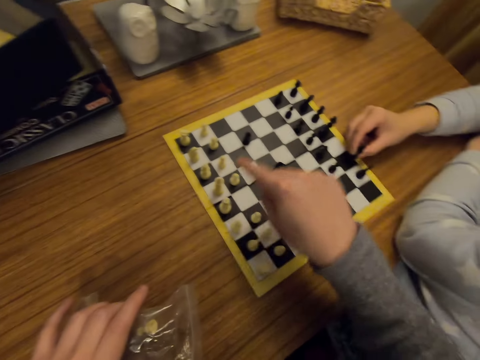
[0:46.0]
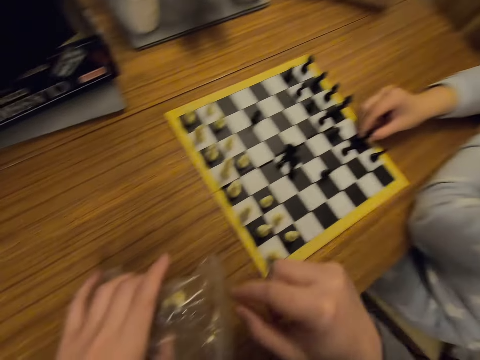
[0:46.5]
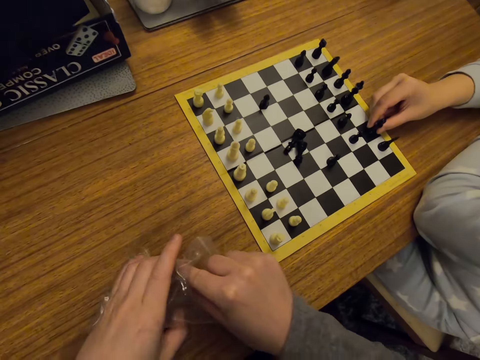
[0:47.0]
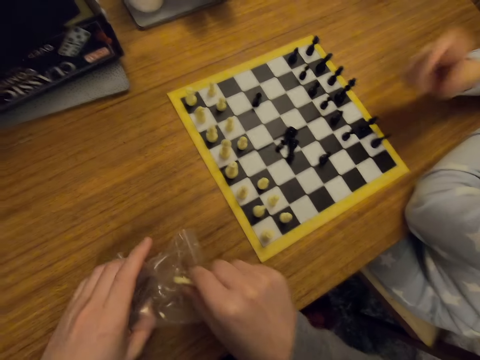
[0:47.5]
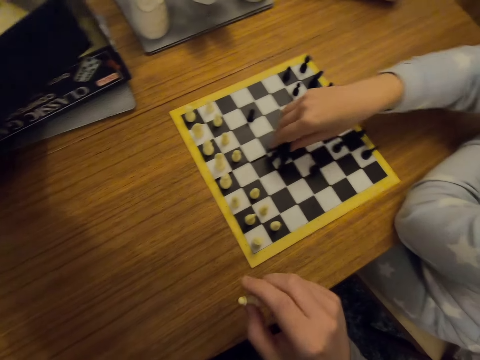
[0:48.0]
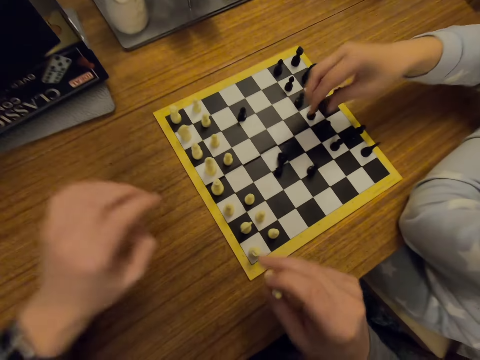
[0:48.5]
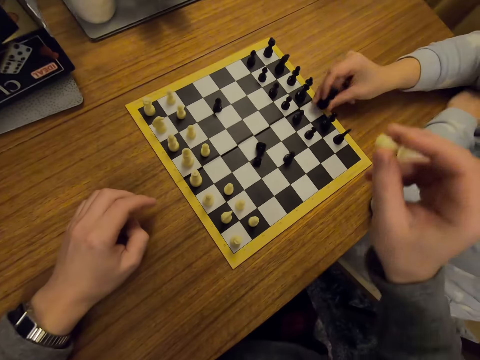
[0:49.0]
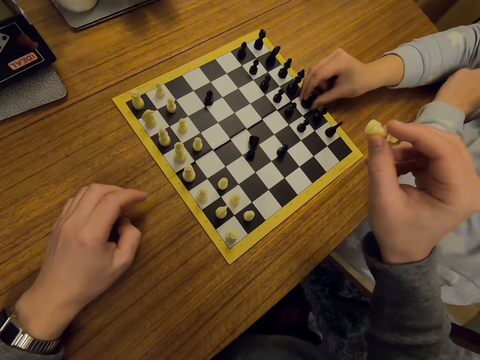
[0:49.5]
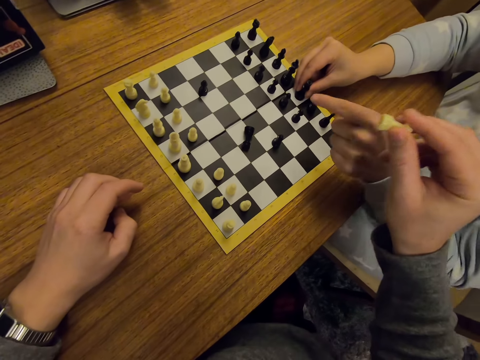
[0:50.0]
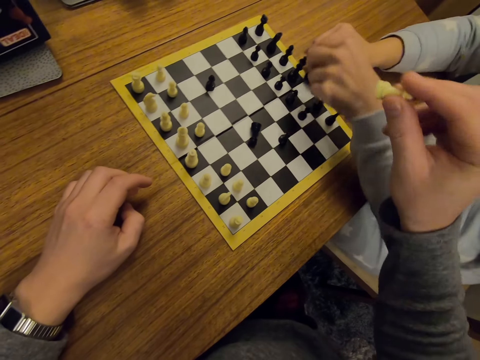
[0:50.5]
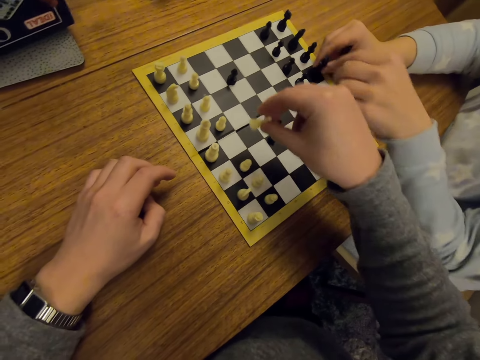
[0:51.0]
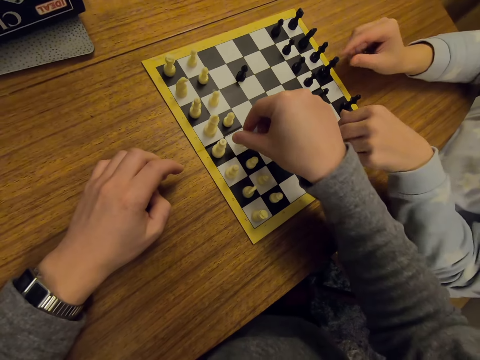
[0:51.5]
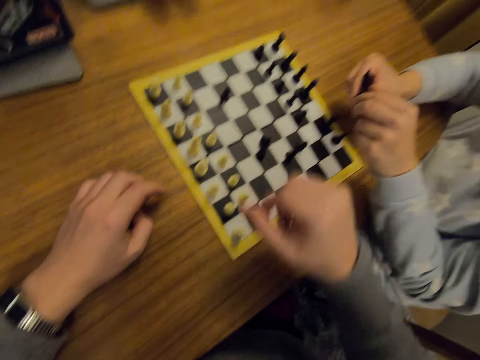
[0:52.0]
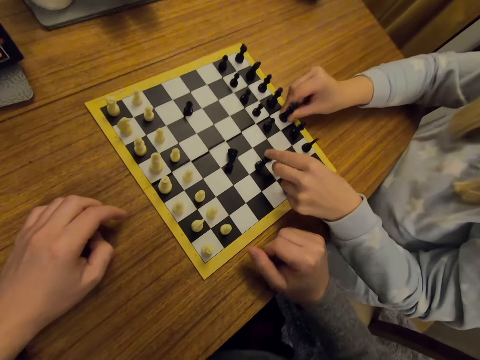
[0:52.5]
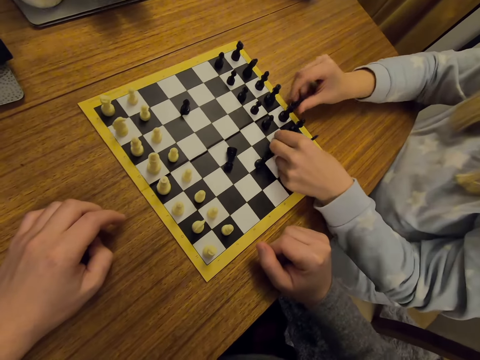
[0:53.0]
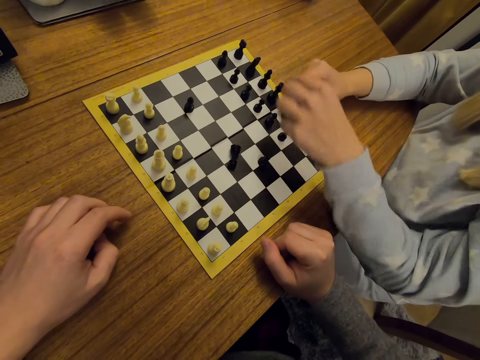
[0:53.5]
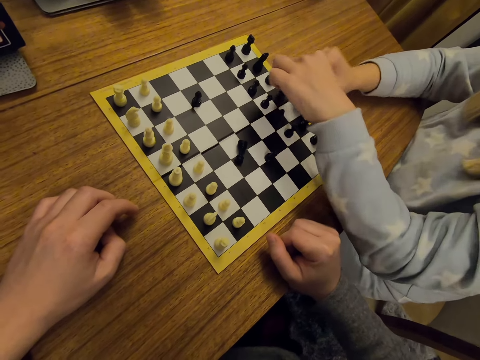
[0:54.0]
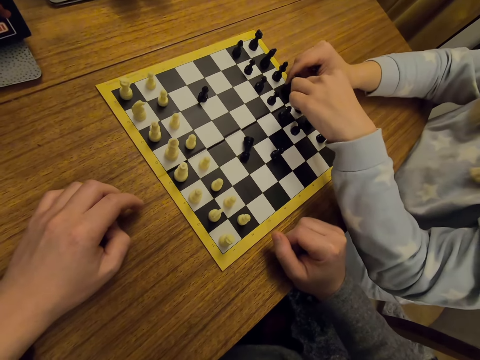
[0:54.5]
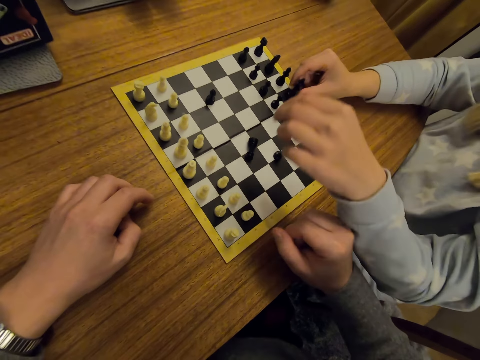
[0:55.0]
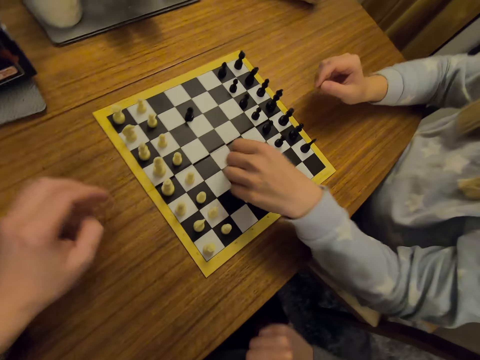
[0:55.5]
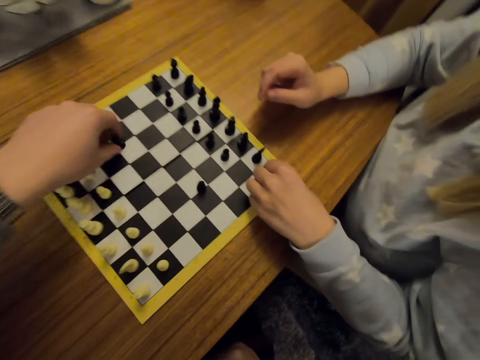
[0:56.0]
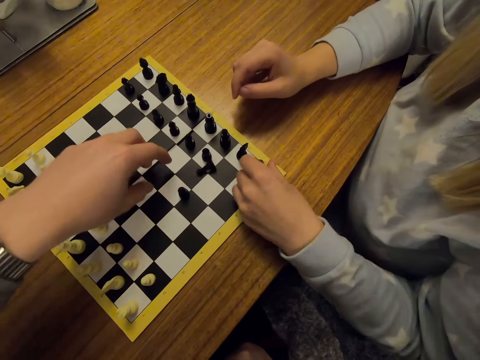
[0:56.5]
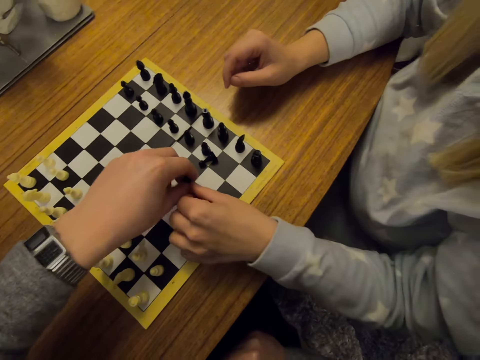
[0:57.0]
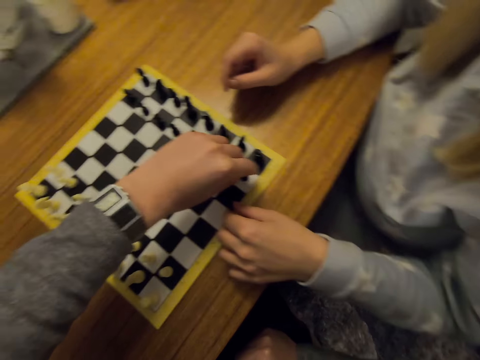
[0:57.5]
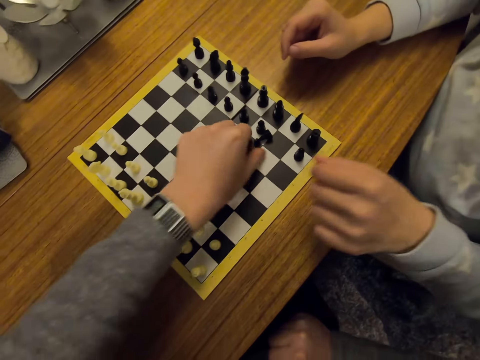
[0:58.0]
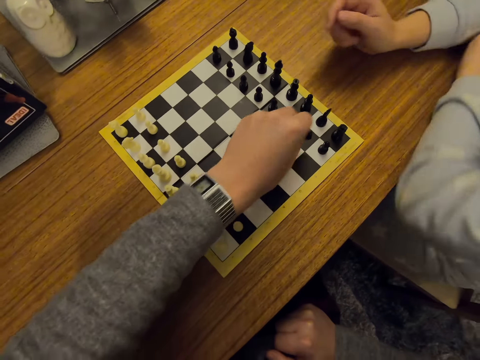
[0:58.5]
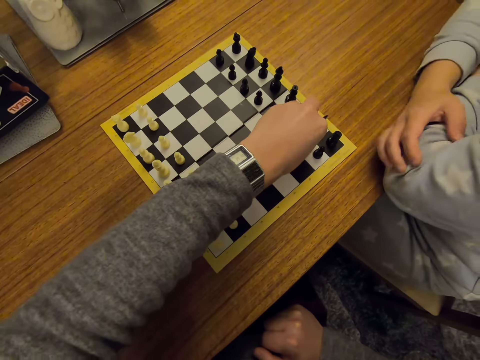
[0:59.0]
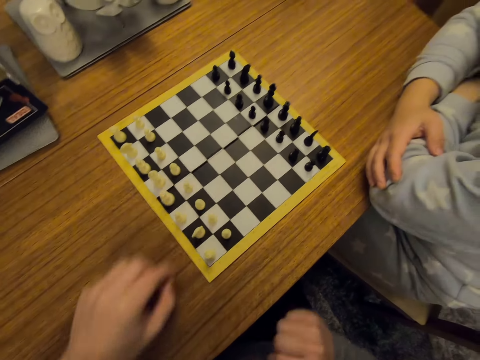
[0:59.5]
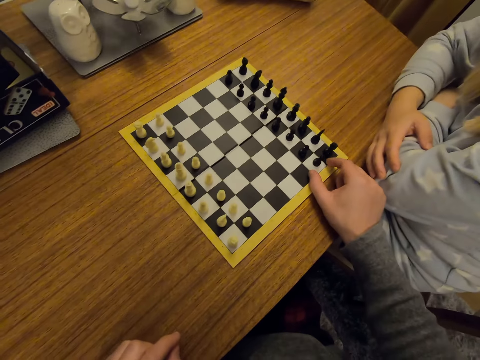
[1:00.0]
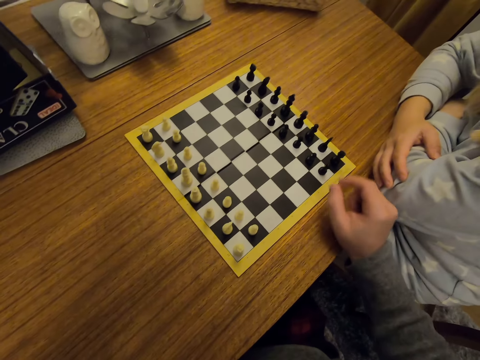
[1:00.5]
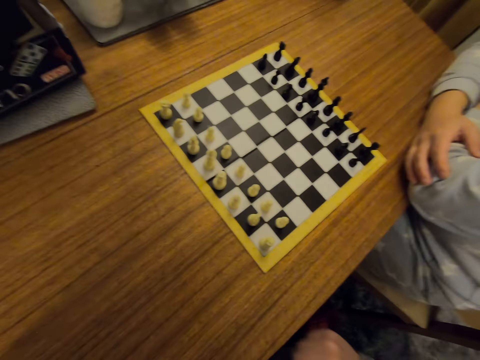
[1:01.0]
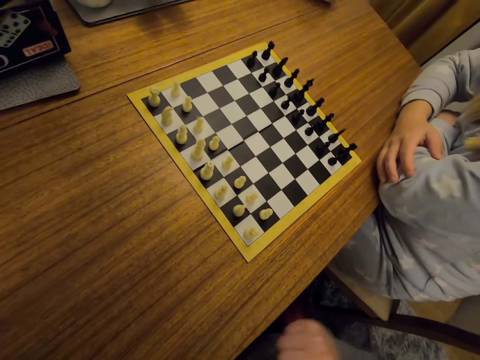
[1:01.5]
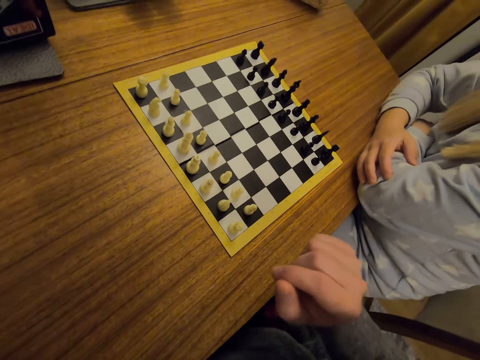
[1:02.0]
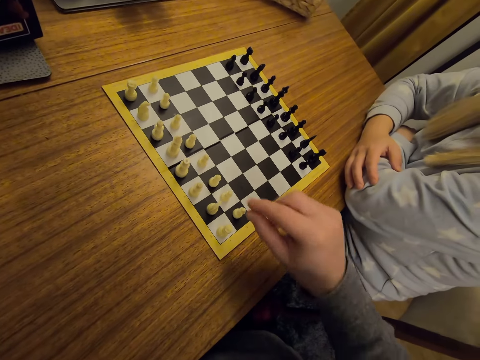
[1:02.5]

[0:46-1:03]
The camera wearer points on chess pieces on a board. They pick a chess piece on the paper. A person lifts a hand. The camera wearer puts the packet of chess pieces in a box. The person points on the chess board and arranges chess pieces on the board. The camera wearer places the chess piece on the chess chart. They arrange chess pieces on the board. The person folds hands. The camera wearer moves chess pieces on the board.

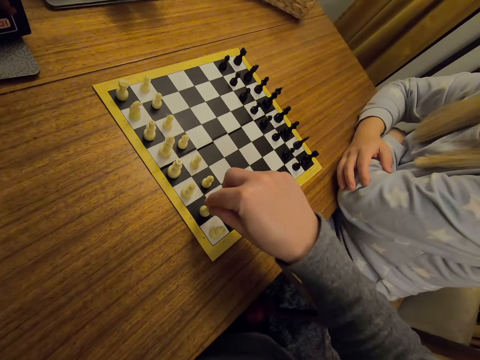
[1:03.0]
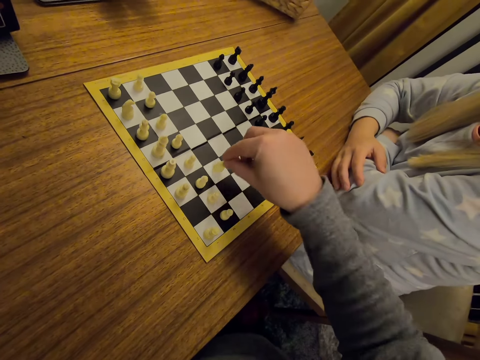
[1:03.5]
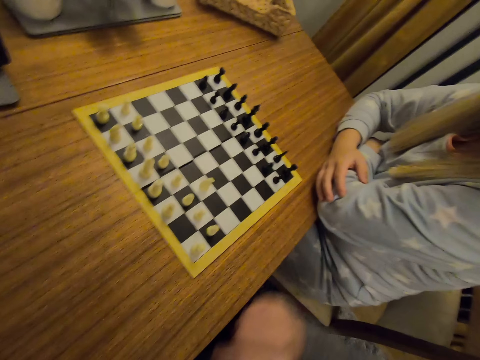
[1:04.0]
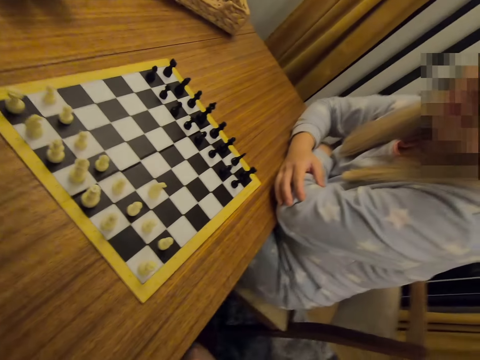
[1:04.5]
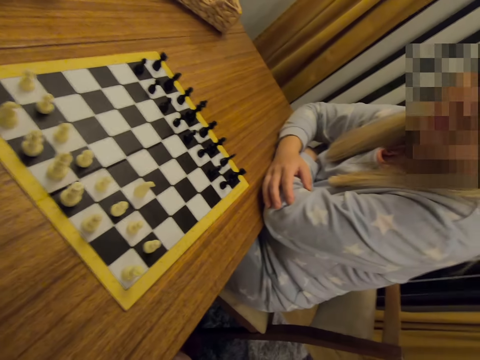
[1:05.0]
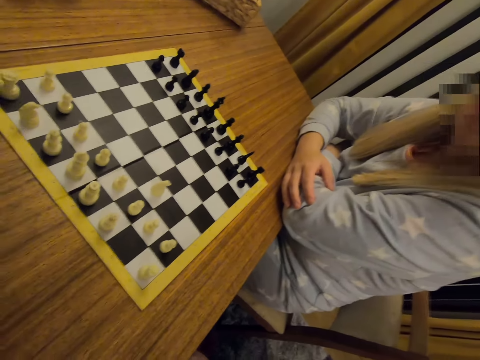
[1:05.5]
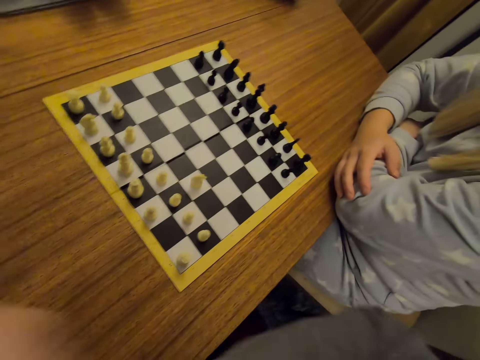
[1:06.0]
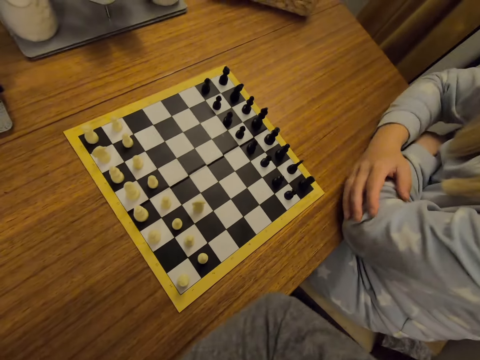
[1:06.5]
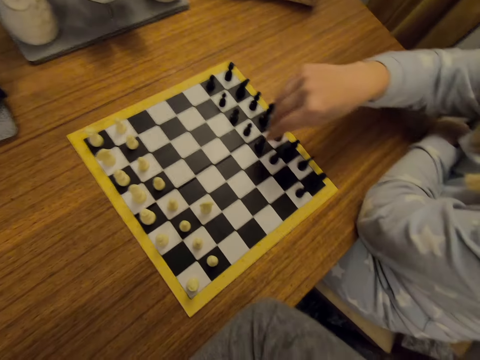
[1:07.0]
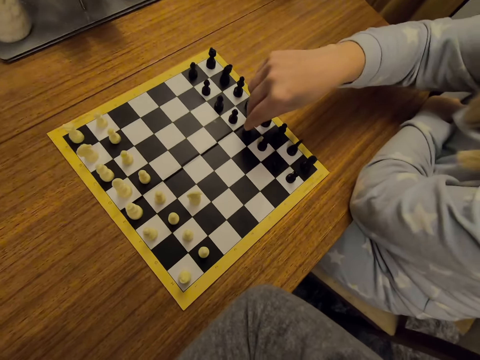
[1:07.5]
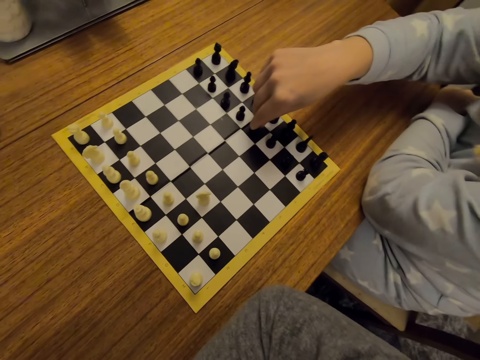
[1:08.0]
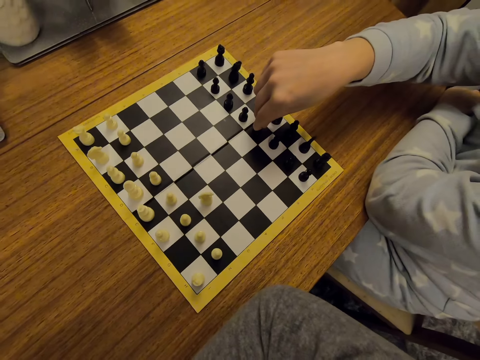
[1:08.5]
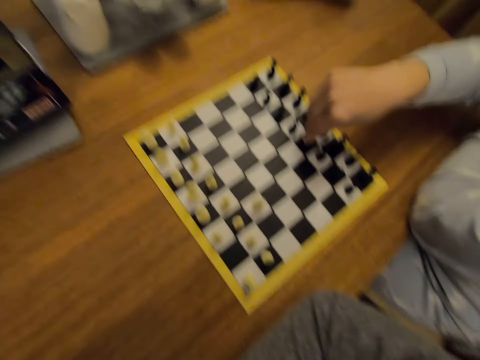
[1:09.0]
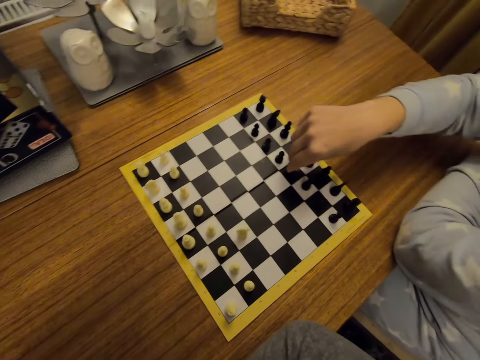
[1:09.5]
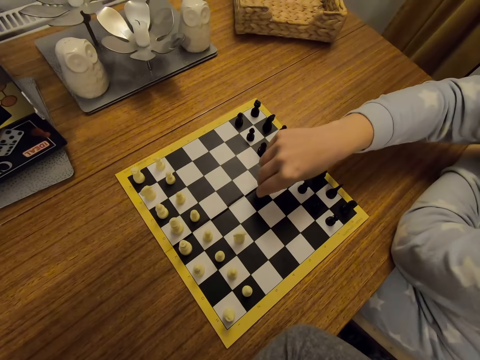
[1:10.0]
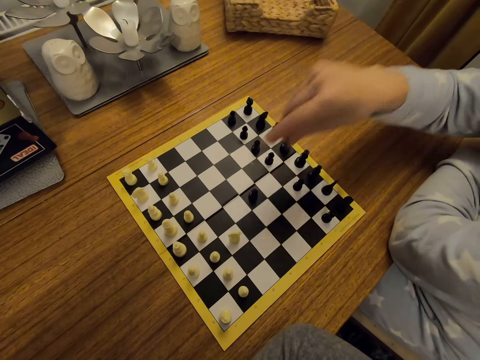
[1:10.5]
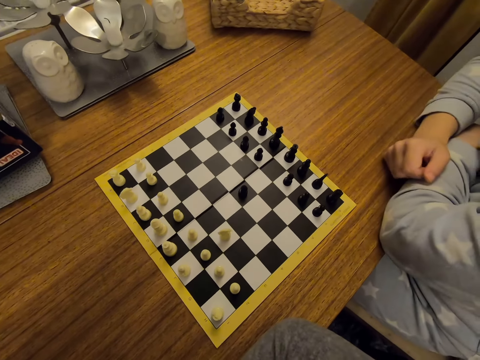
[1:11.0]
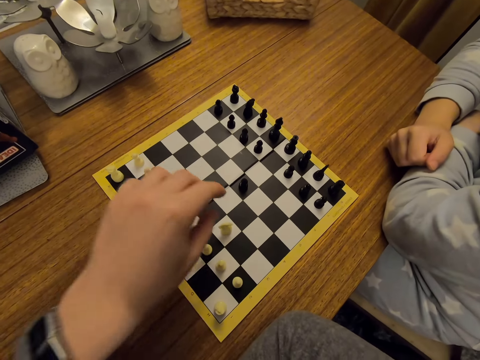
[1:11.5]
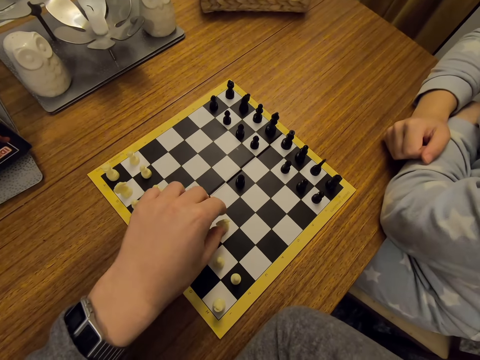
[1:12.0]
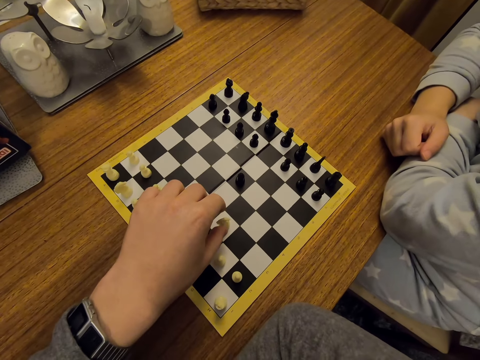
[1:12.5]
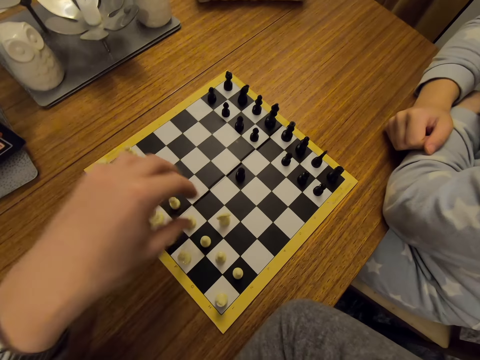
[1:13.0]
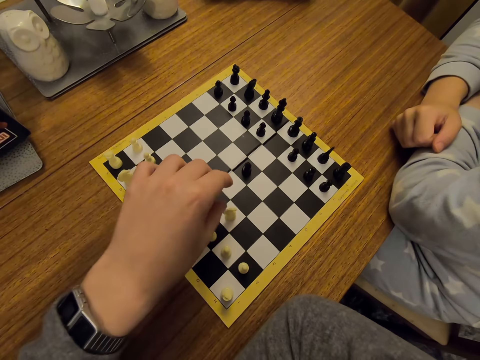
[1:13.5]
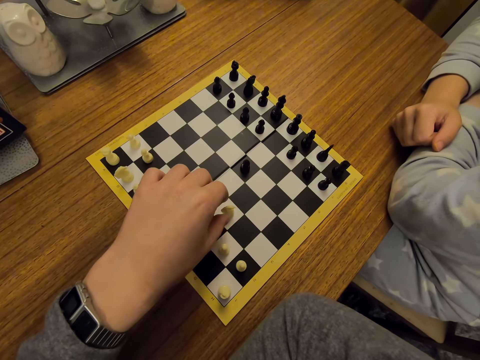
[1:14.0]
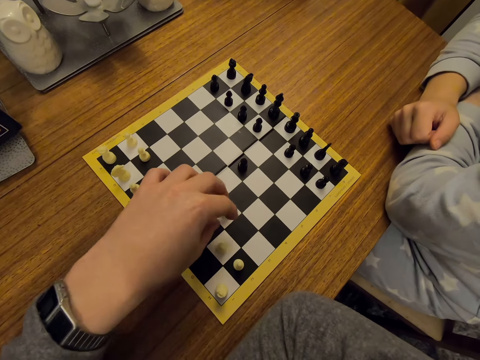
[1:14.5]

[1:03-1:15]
The camera wearer plays chess. A person looks around and moves a chess piece on a board. The person plays chess. The camera wearer moves a chess piece on the board.
